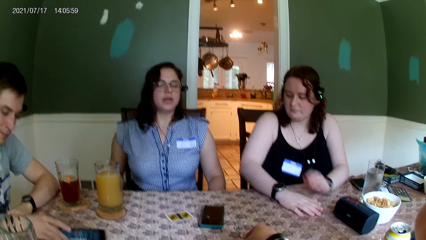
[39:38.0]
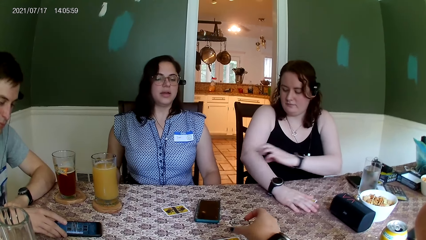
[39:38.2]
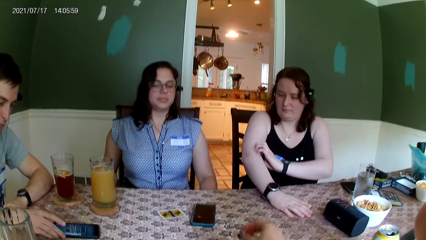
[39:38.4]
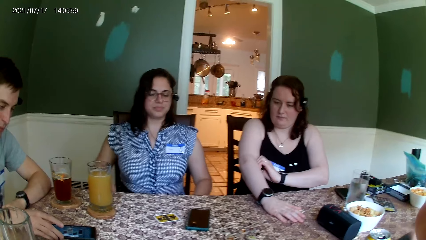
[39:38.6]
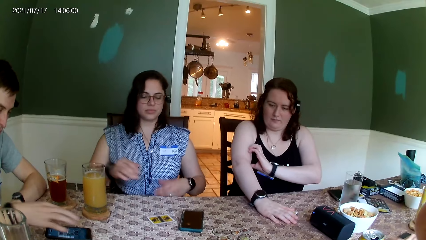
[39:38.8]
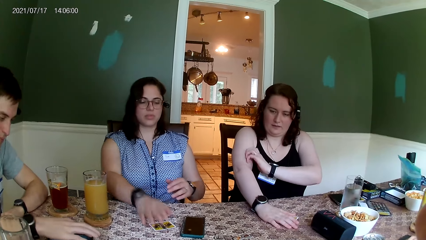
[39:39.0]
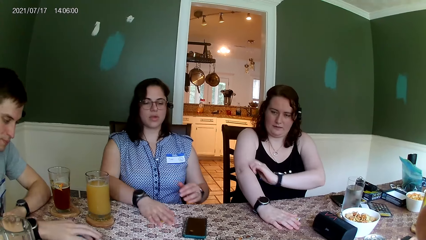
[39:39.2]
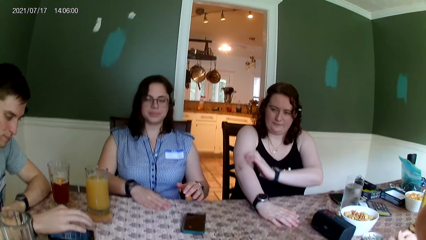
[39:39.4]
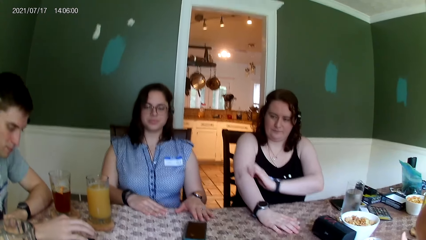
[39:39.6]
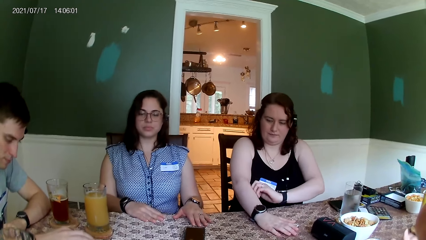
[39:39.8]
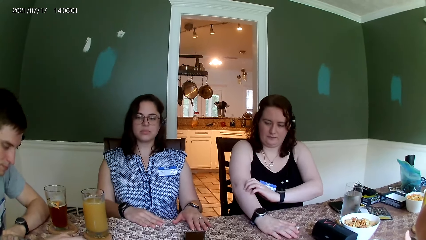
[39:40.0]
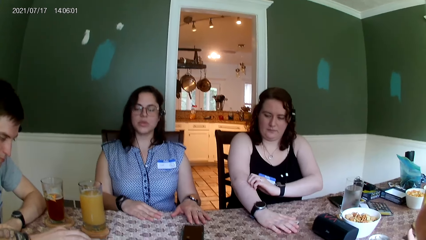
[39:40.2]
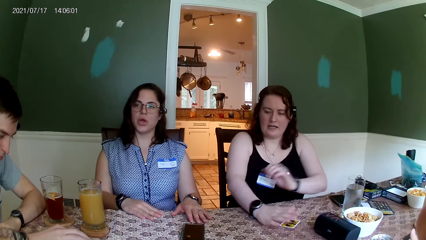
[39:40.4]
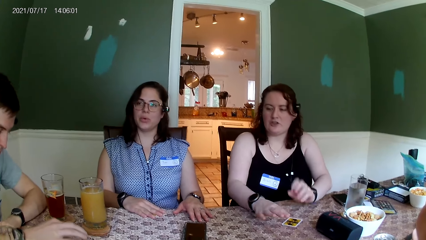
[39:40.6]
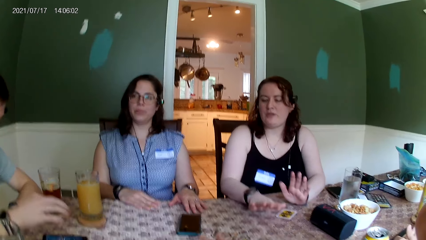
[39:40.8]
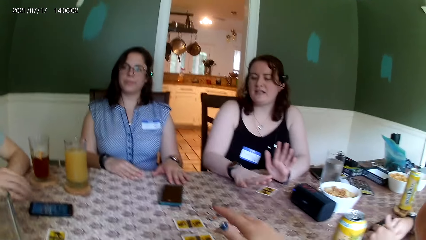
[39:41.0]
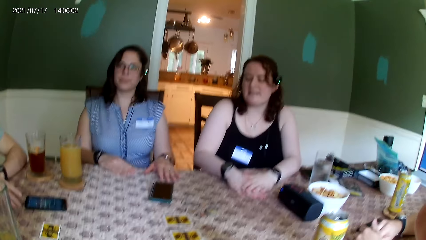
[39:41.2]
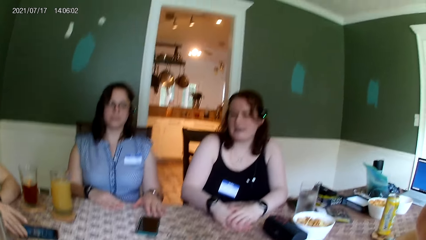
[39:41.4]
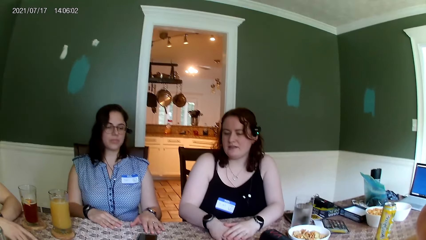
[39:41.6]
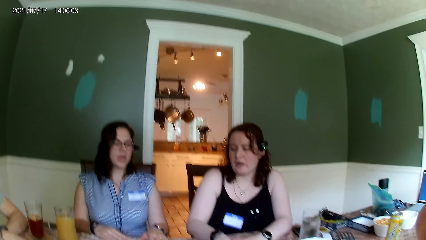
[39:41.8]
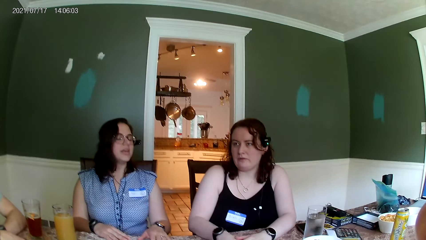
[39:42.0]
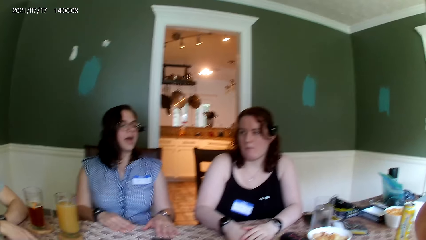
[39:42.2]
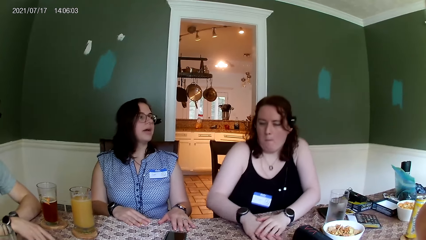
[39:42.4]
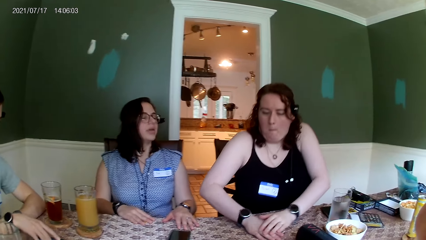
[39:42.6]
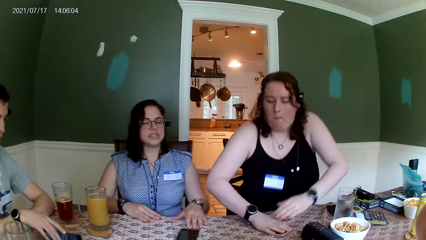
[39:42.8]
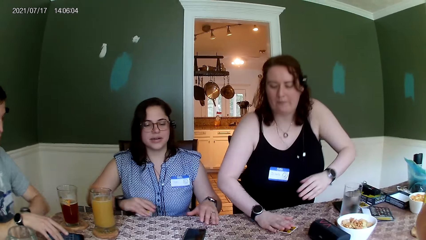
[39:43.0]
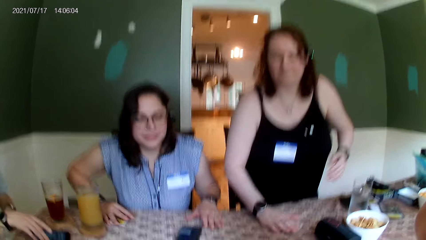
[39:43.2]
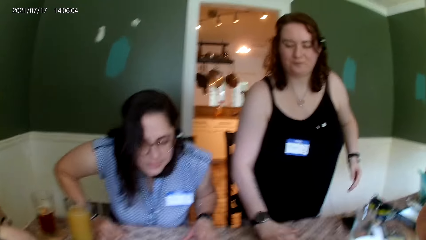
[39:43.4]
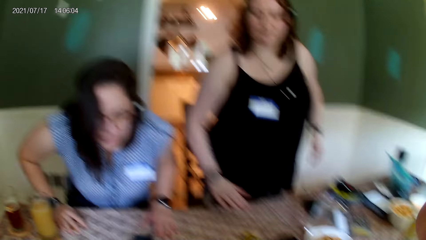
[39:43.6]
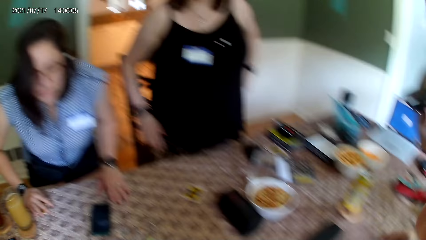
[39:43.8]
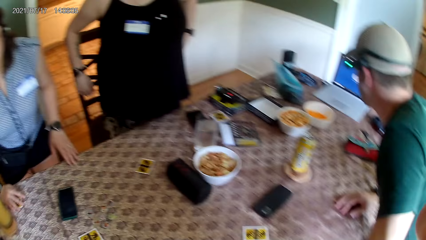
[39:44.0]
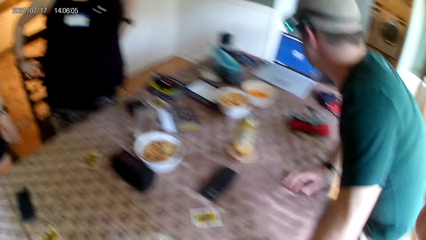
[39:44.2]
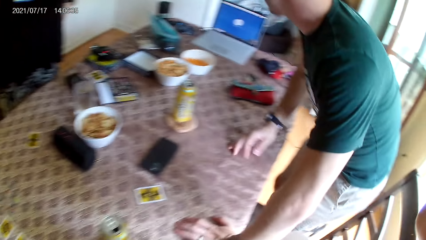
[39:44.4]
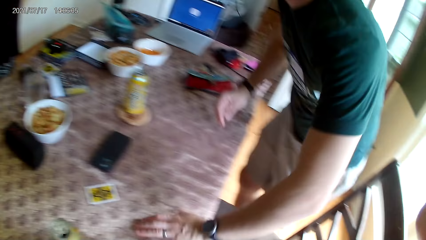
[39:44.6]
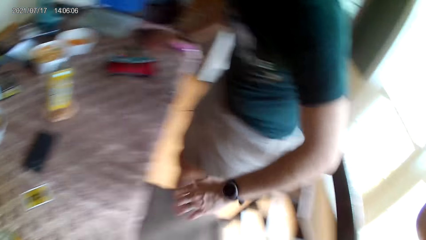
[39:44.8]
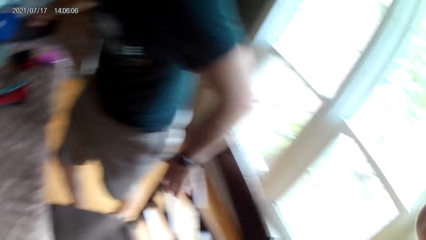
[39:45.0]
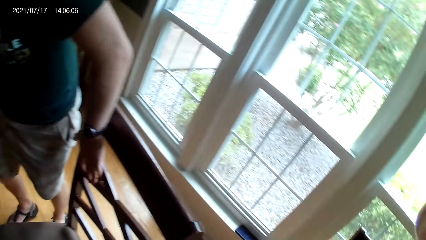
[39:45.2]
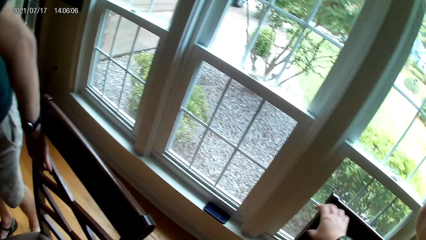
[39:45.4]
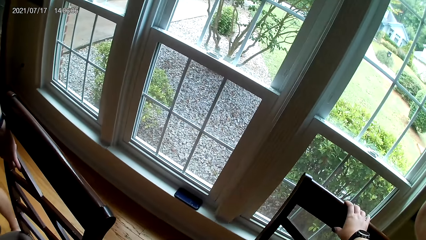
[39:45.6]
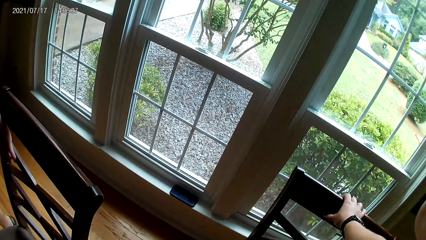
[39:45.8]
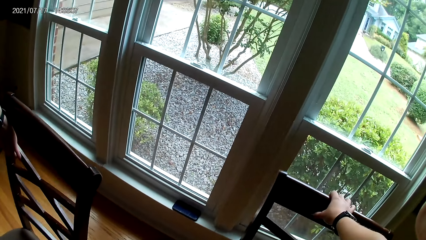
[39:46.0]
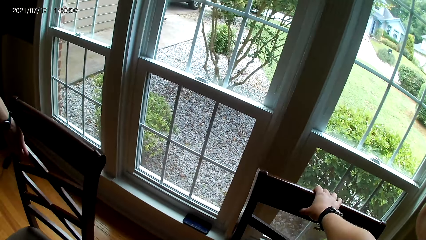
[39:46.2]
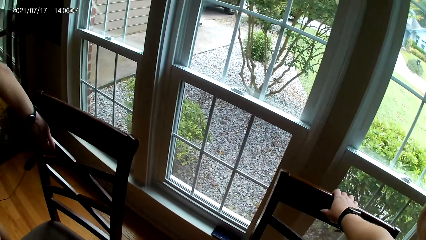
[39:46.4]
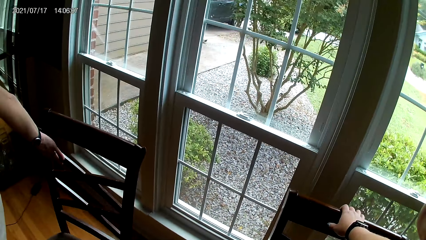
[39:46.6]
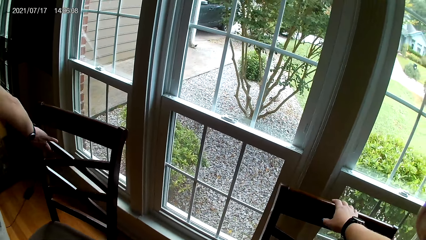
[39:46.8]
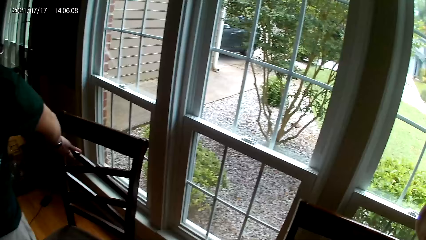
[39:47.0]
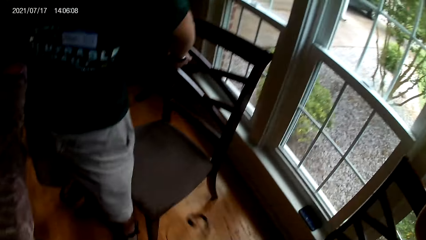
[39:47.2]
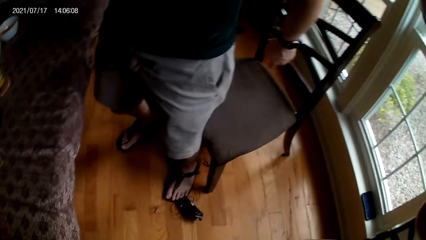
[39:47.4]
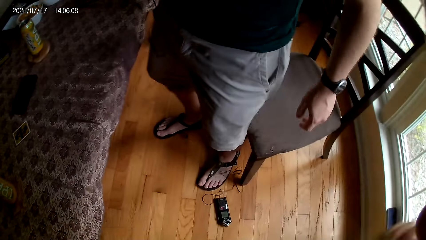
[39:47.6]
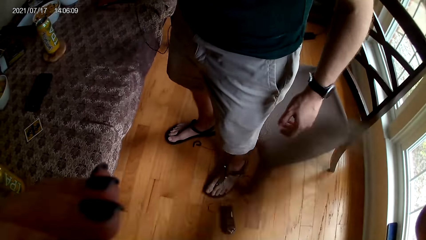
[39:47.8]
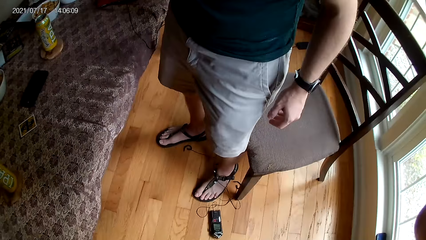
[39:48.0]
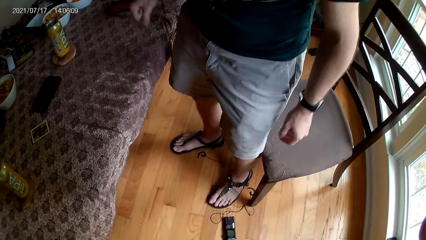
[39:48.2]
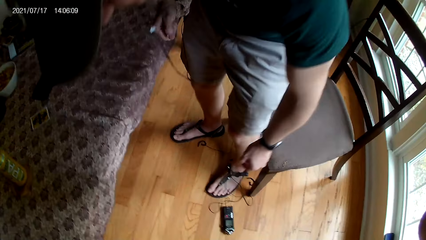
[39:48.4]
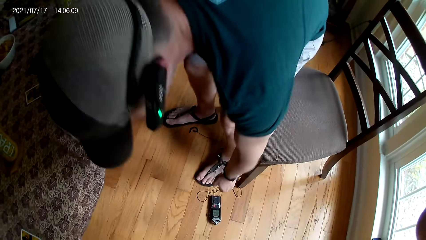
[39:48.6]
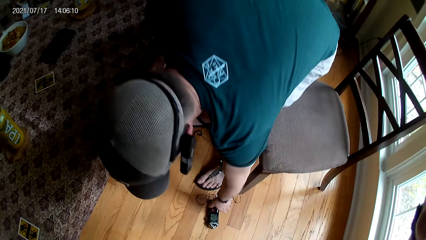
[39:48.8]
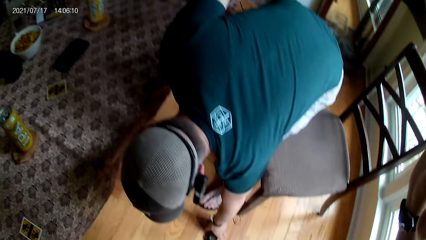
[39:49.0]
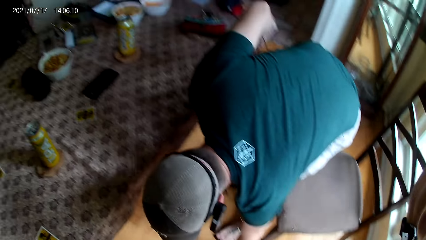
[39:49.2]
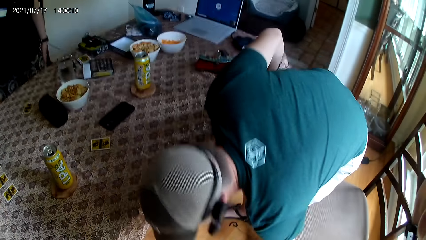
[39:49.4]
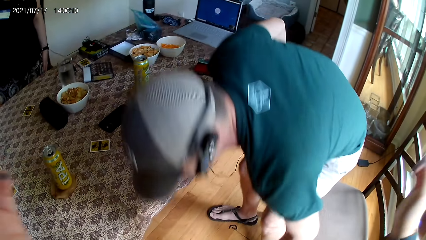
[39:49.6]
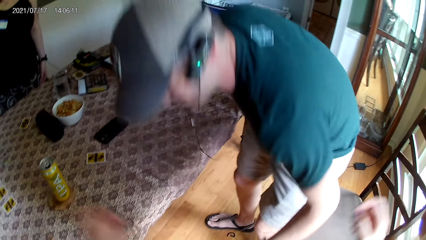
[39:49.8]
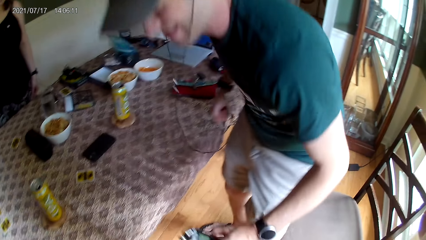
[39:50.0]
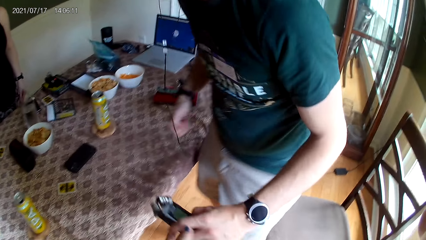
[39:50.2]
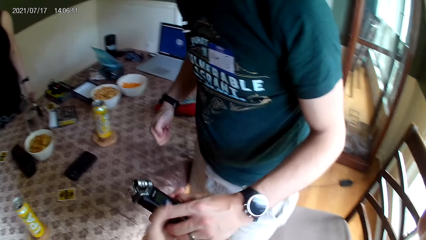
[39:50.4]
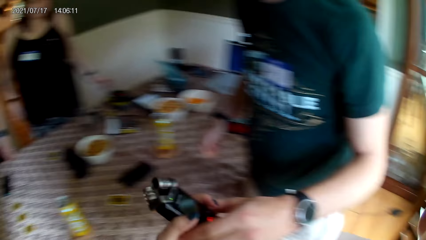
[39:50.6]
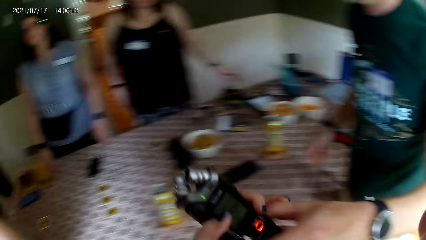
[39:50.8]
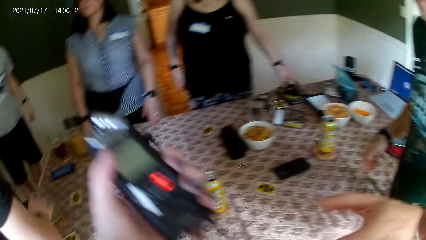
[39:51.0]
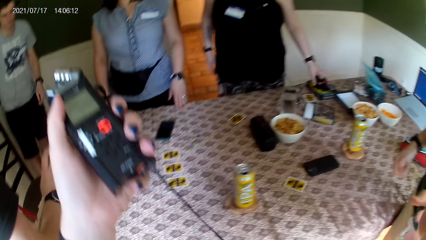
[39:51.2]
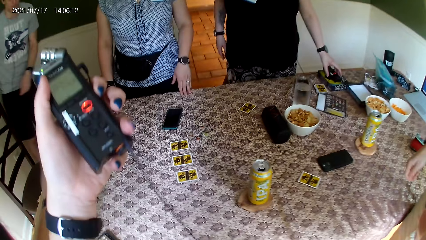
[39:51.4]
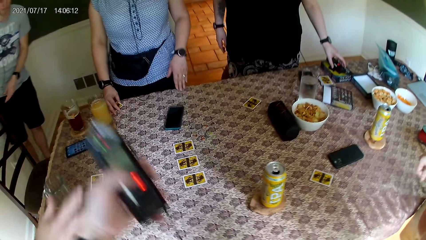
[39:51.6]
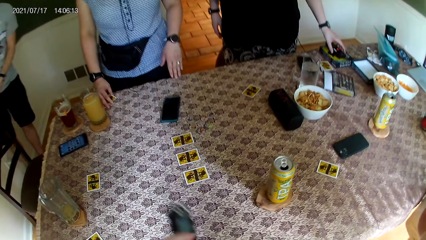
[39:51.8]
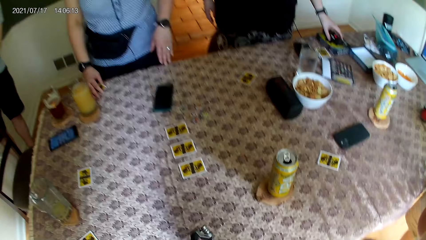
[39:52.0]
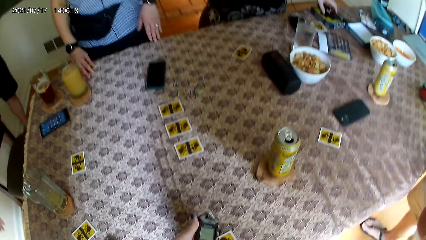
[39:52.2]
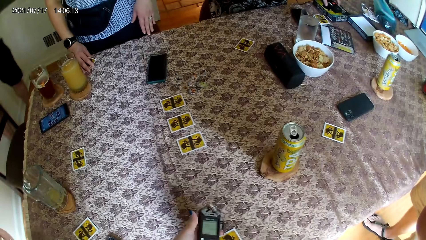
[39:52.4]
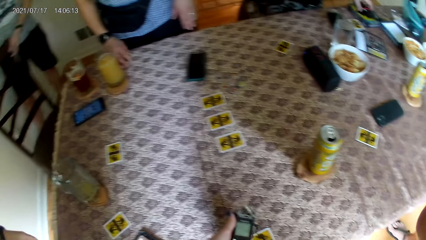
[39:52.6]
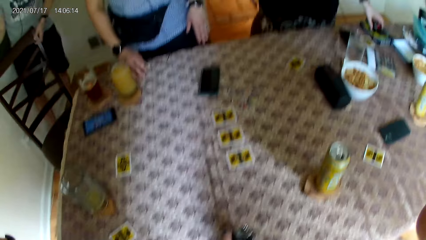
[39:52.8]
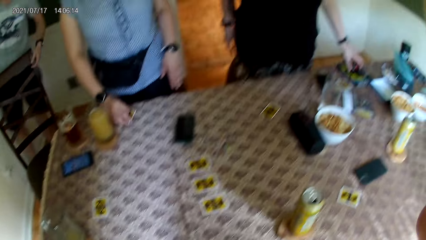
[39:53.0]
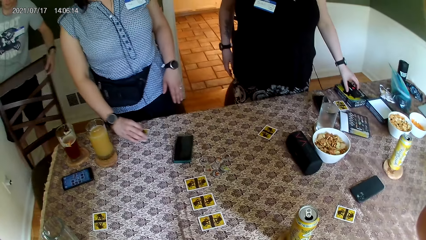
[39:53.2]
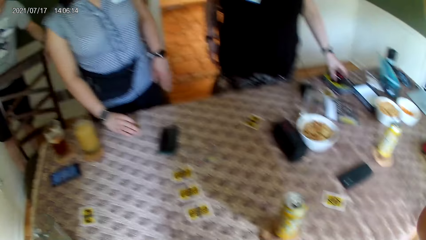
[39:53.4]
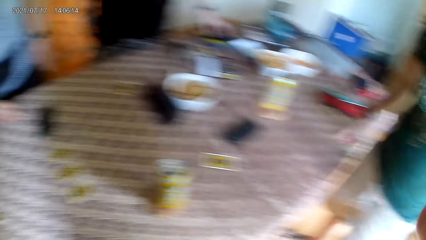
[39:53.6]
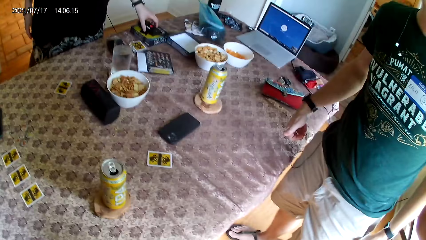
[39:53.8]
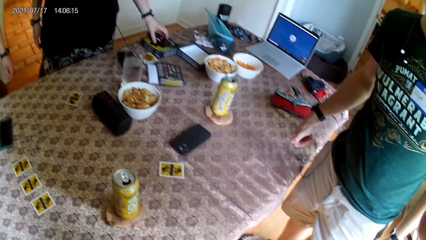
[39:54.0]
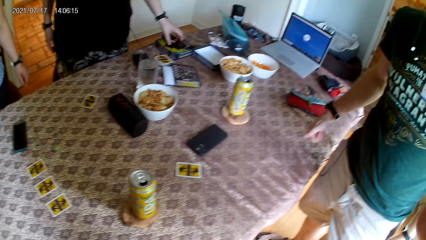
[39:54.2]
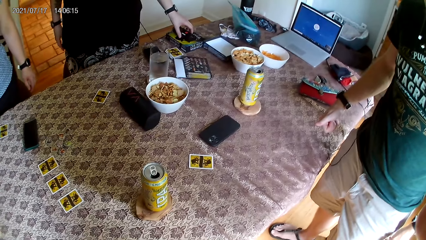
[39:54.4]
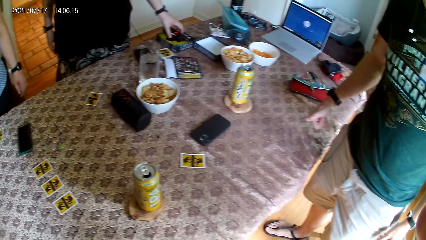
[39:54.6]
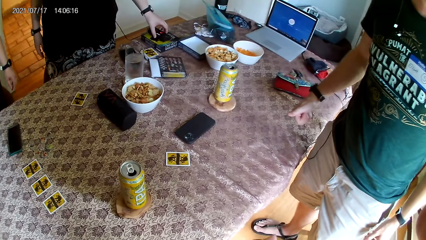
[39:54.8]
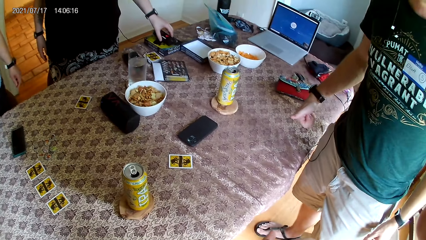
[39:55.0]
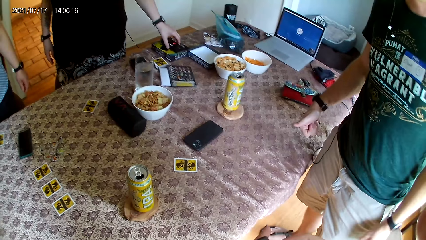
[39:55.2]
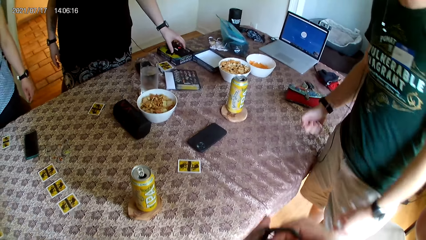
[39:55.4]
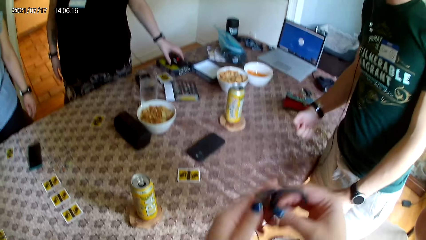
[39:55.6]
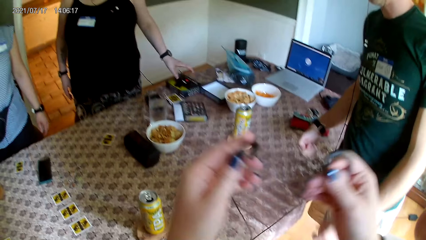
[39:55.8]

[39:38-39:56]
A woman scratches her right hand with her left hand. Another woman moves a card on the table with her right hand. A lady picks the cards. The camera wearer moves her hand. The first woman converses with everyone on the table. Another woman converses with the other woman. She stands up from a chair. The first woman stands up from a chair. The lady stands. A man stands up from a chair. The camera wearer stands. She adjusts a chair with her right hand. The man adjusts the chair with his left hand. He picks up a recorder or phone from the floor with his left hand. The first woman stands besides the lady. The man hands the phone to the camera wearer. Another man converses with everyone on the table. The camera wearer collects the recorder from the first man with her left hand. The lady stands besides the first woman. Another man stands besides the lady. He moves the chair. The camera wearer drops the recorder on the table with her left hand. The first woman converses with the camera wearer. The woman moves a card on the table with her right hand. The first man stands besides the camera wearer.
